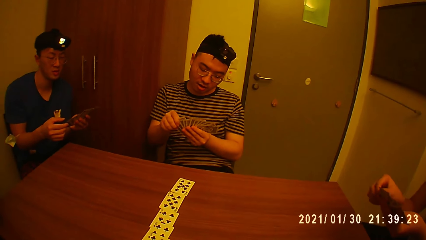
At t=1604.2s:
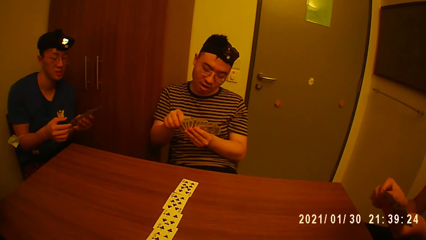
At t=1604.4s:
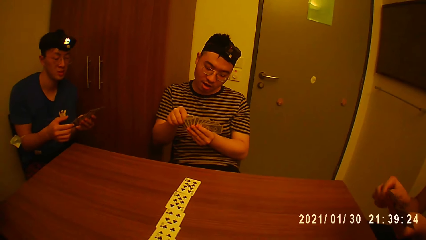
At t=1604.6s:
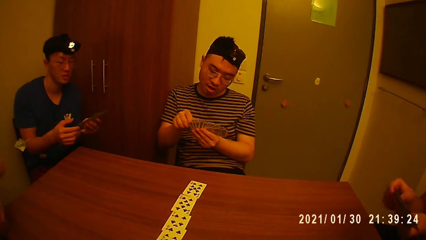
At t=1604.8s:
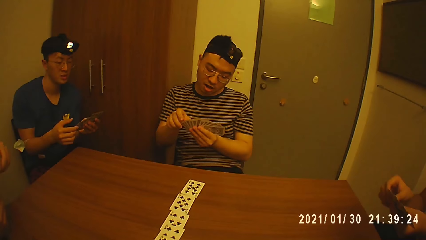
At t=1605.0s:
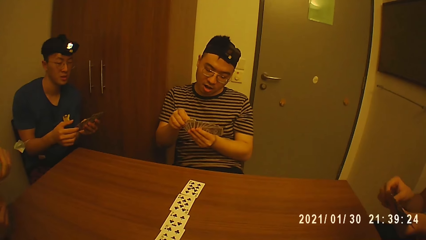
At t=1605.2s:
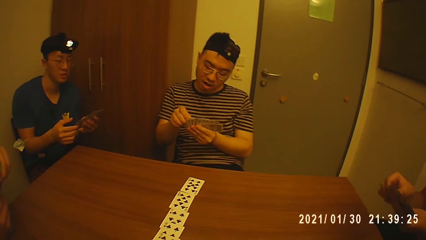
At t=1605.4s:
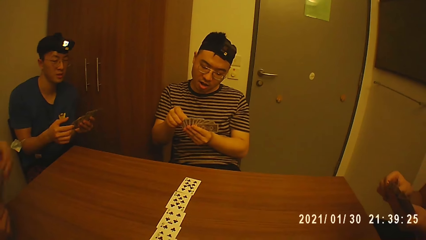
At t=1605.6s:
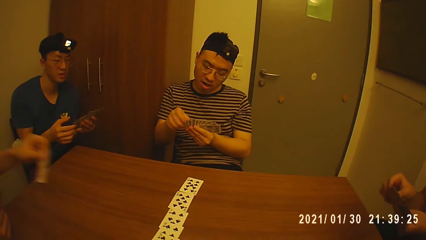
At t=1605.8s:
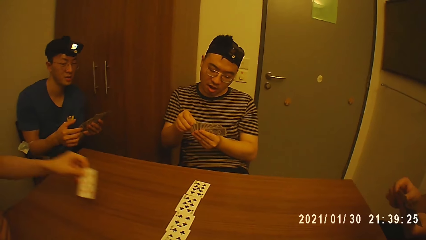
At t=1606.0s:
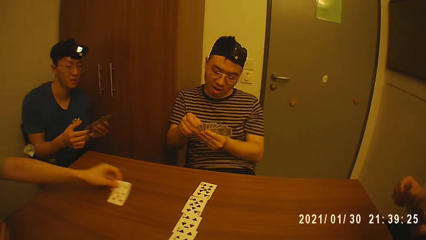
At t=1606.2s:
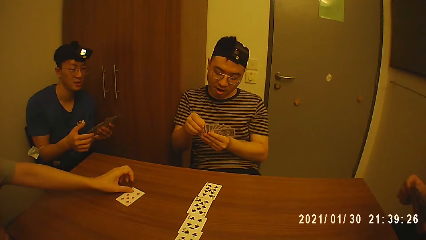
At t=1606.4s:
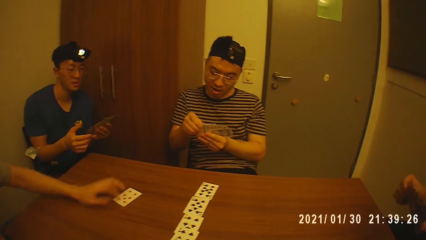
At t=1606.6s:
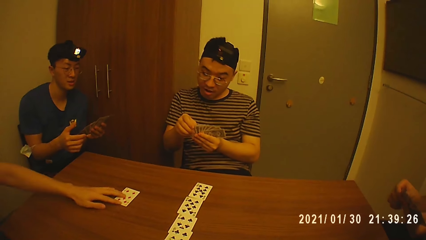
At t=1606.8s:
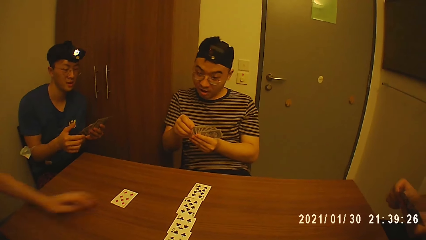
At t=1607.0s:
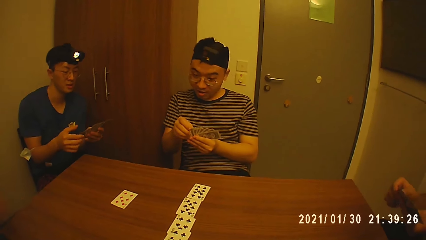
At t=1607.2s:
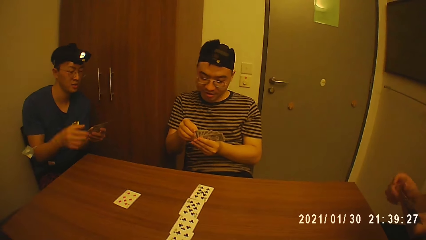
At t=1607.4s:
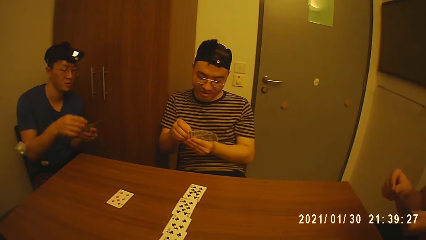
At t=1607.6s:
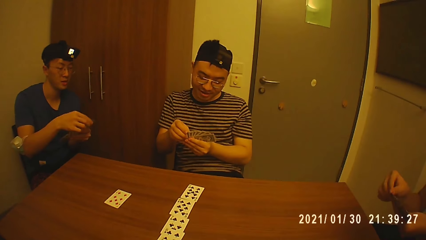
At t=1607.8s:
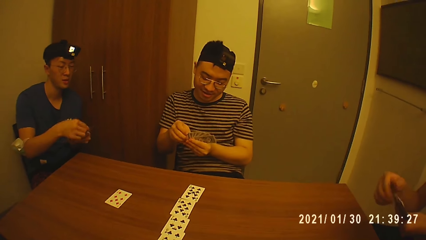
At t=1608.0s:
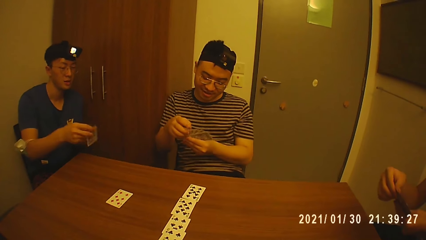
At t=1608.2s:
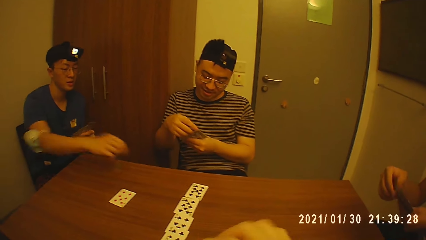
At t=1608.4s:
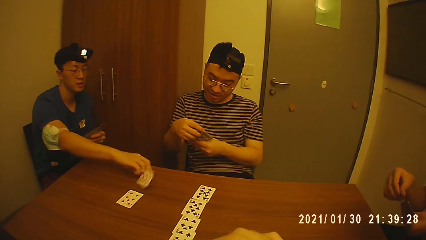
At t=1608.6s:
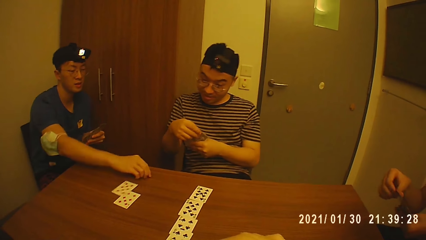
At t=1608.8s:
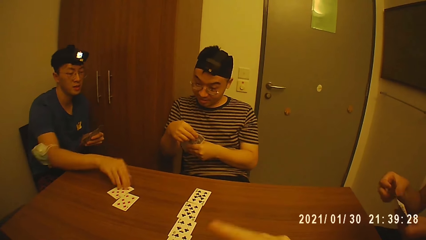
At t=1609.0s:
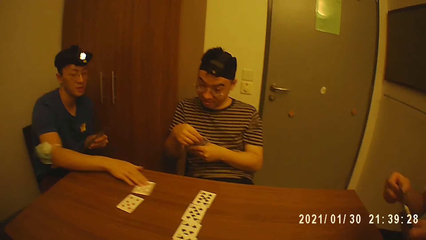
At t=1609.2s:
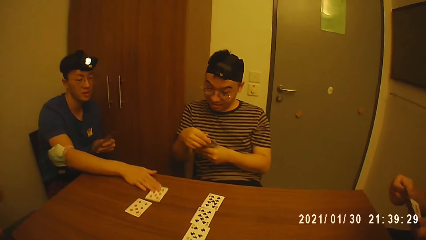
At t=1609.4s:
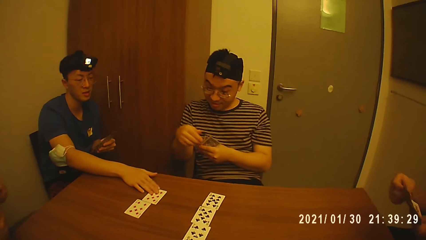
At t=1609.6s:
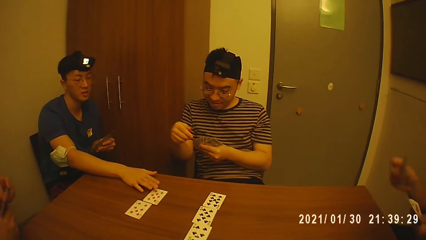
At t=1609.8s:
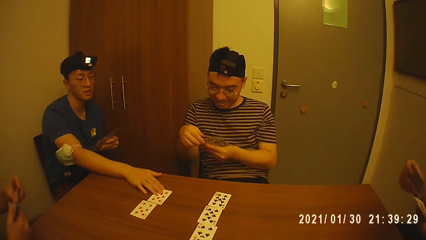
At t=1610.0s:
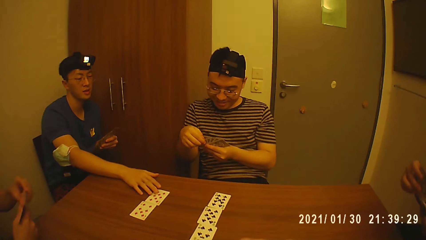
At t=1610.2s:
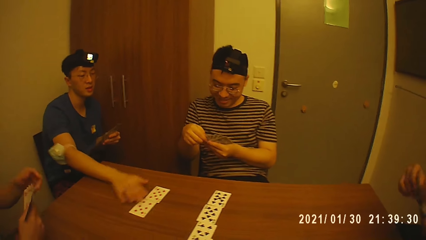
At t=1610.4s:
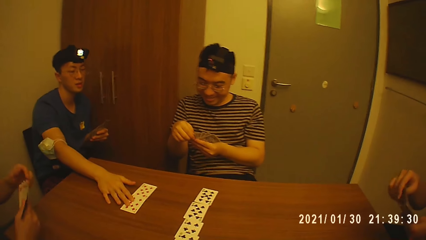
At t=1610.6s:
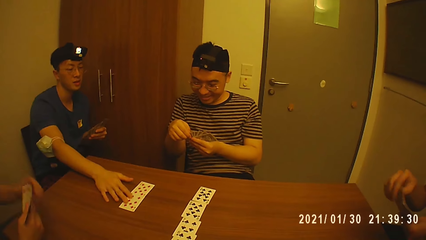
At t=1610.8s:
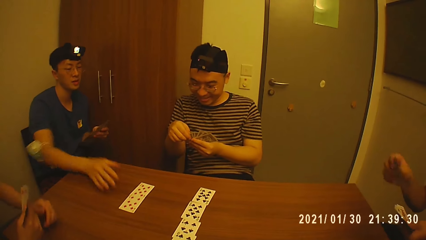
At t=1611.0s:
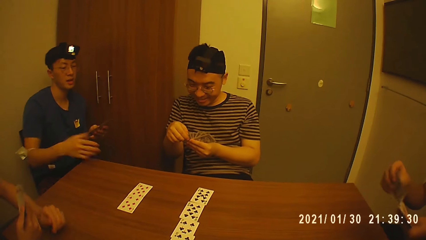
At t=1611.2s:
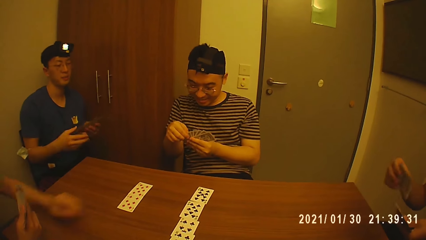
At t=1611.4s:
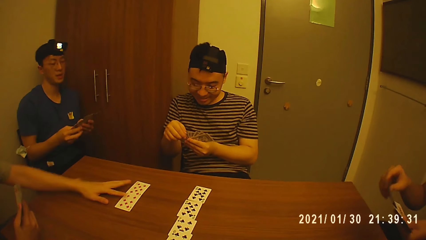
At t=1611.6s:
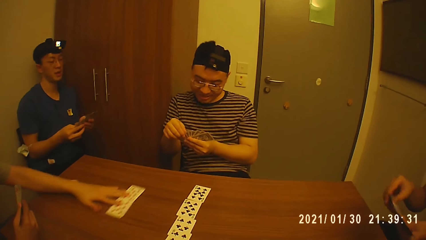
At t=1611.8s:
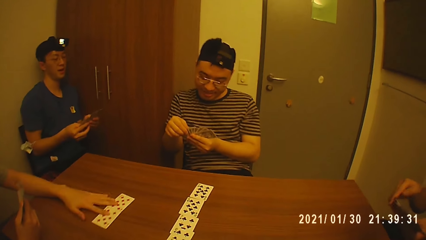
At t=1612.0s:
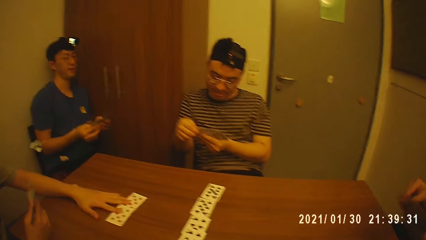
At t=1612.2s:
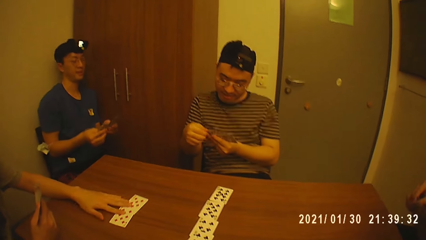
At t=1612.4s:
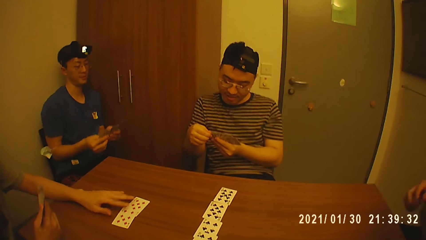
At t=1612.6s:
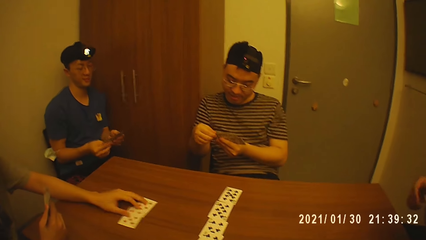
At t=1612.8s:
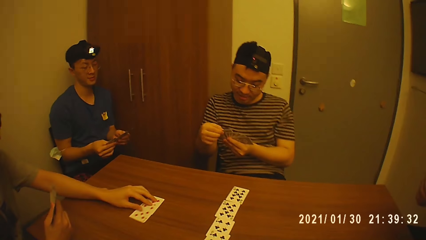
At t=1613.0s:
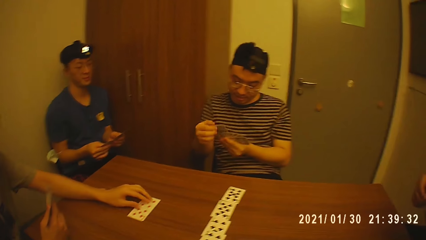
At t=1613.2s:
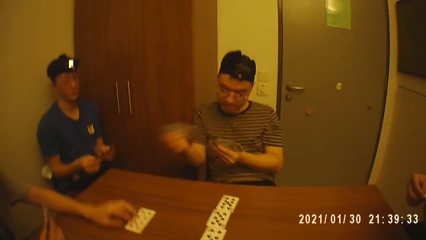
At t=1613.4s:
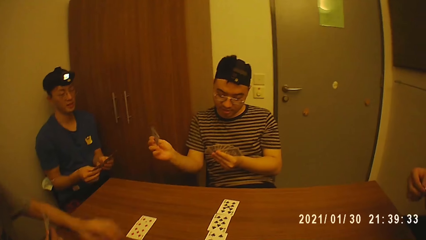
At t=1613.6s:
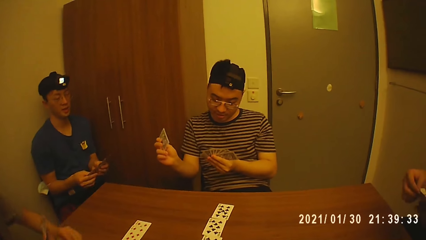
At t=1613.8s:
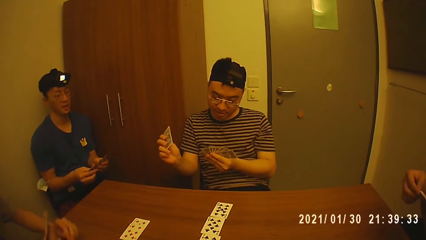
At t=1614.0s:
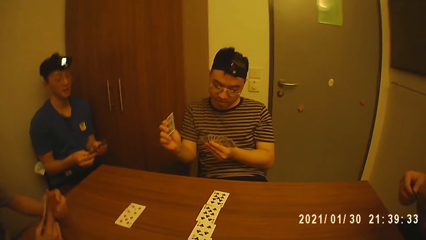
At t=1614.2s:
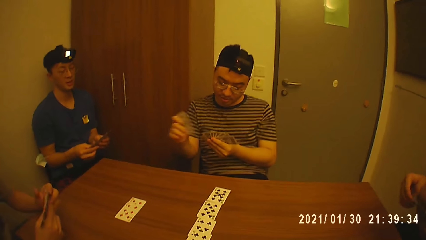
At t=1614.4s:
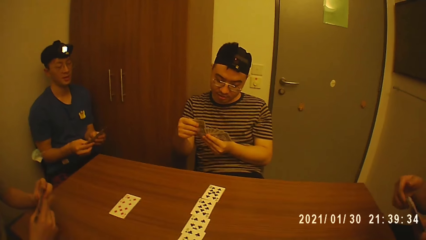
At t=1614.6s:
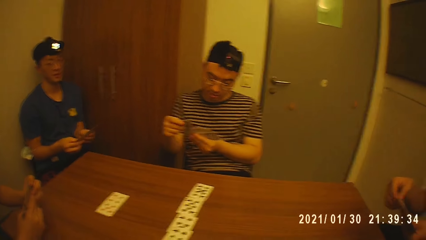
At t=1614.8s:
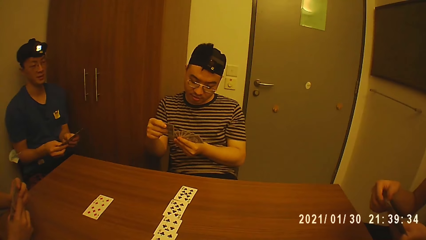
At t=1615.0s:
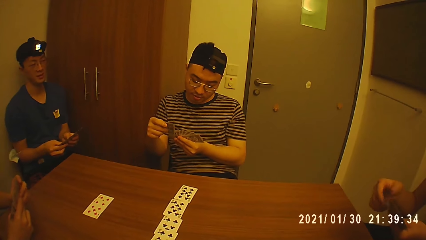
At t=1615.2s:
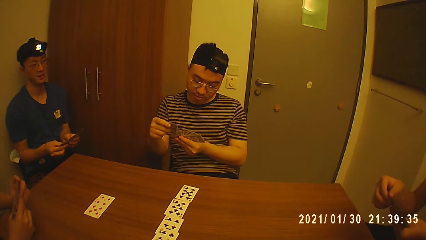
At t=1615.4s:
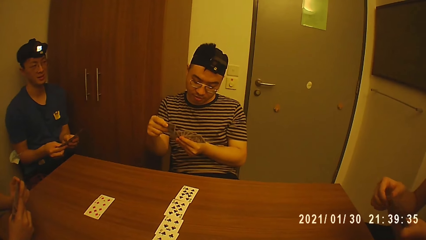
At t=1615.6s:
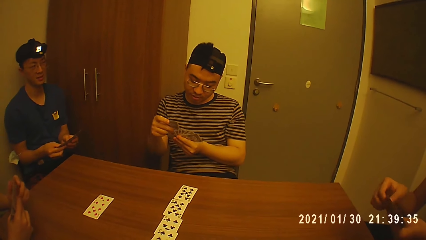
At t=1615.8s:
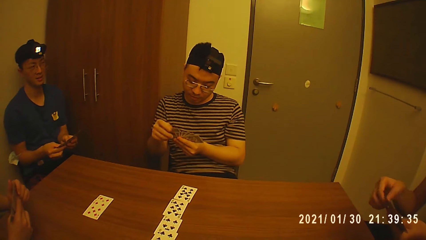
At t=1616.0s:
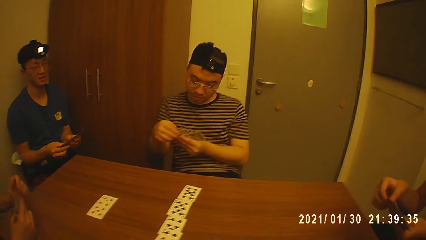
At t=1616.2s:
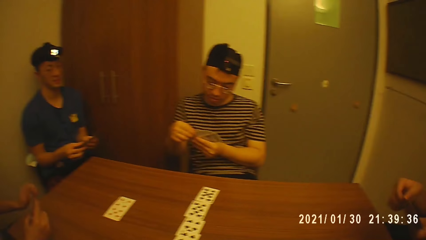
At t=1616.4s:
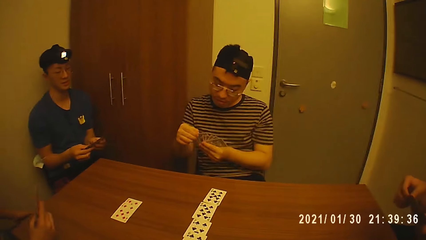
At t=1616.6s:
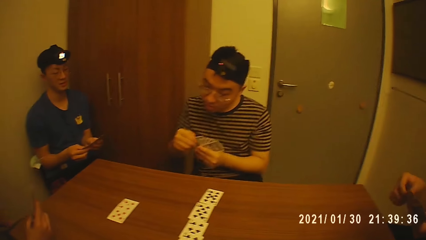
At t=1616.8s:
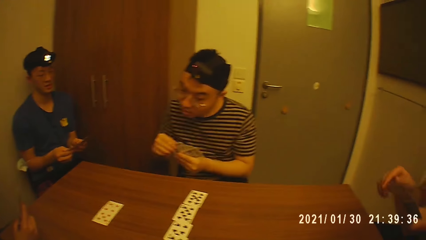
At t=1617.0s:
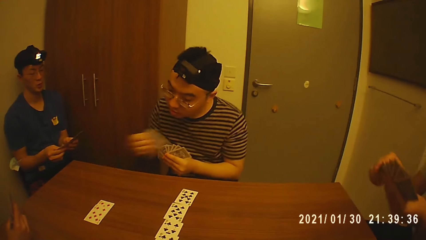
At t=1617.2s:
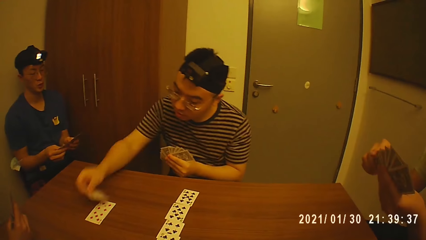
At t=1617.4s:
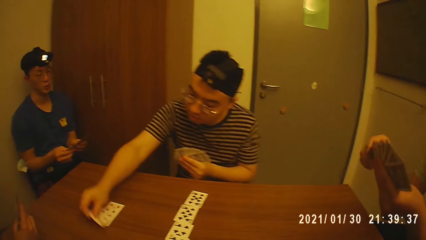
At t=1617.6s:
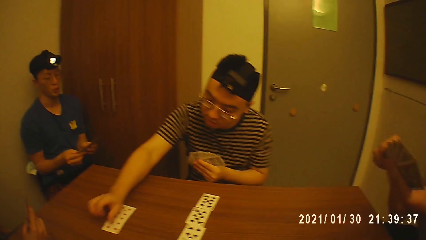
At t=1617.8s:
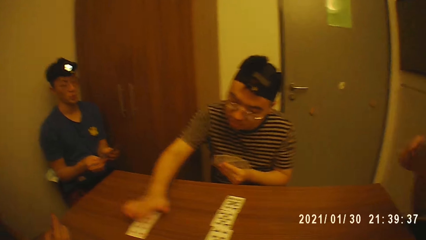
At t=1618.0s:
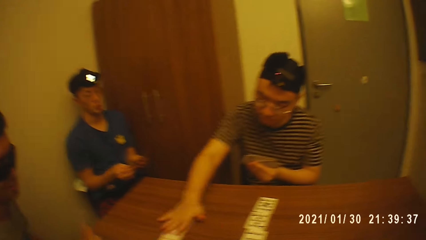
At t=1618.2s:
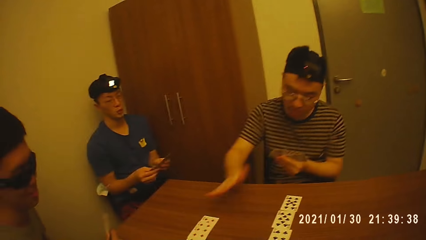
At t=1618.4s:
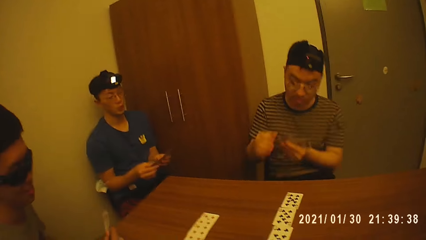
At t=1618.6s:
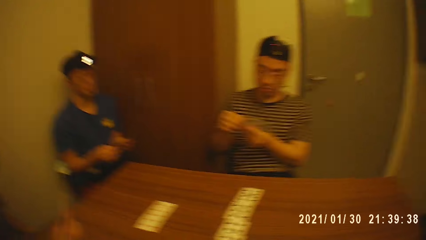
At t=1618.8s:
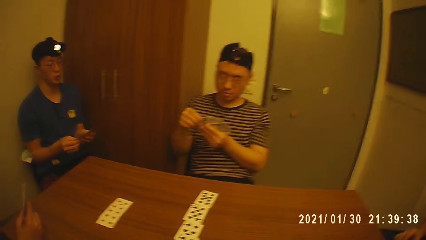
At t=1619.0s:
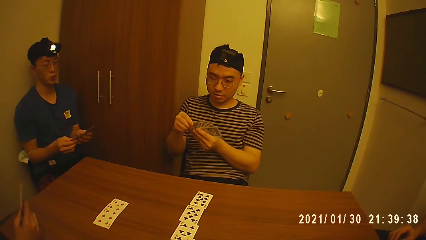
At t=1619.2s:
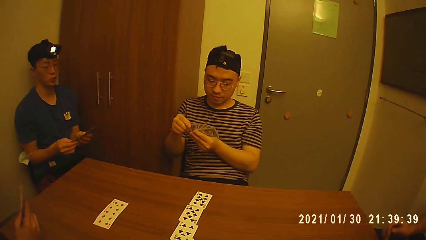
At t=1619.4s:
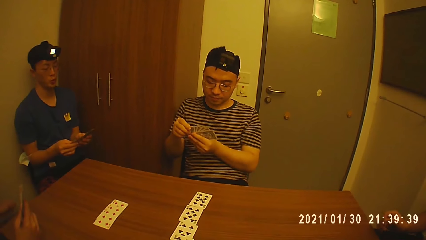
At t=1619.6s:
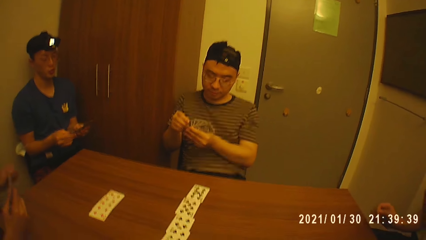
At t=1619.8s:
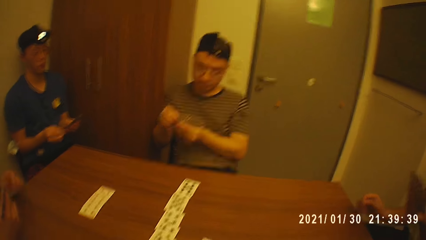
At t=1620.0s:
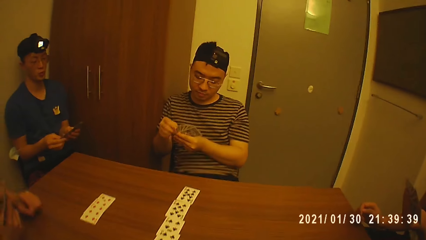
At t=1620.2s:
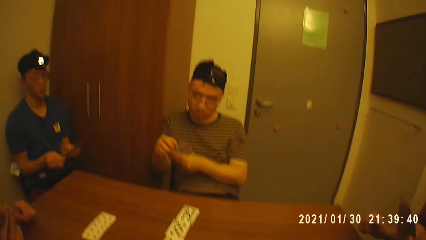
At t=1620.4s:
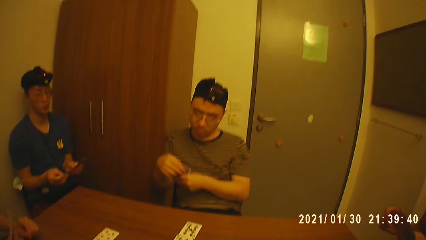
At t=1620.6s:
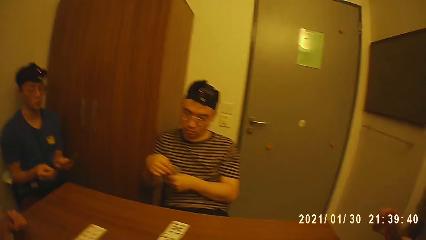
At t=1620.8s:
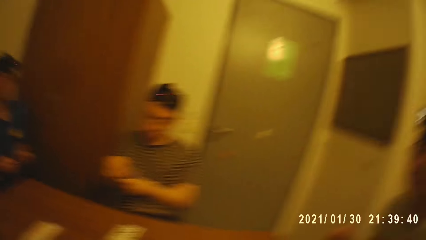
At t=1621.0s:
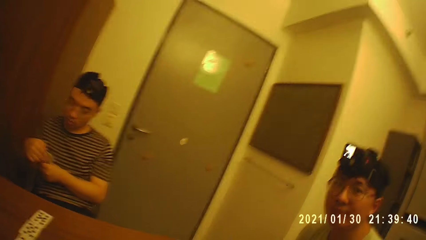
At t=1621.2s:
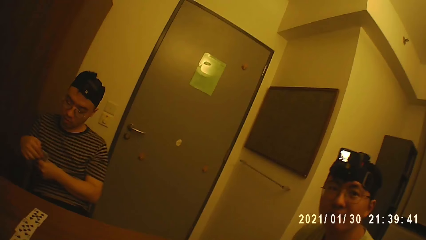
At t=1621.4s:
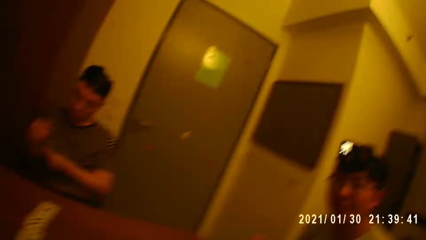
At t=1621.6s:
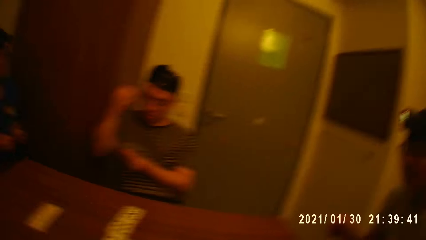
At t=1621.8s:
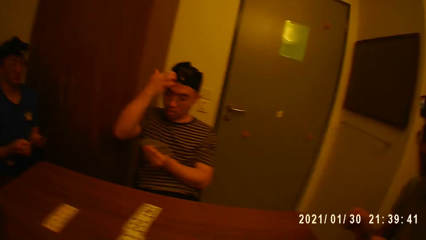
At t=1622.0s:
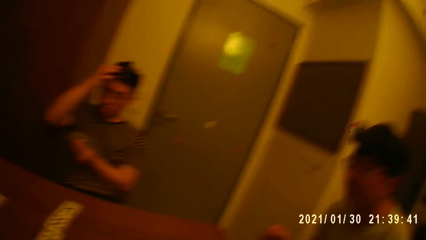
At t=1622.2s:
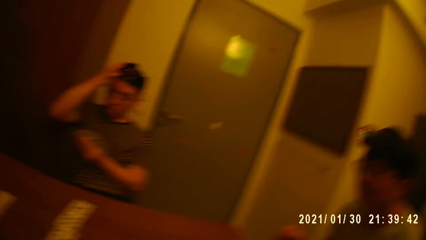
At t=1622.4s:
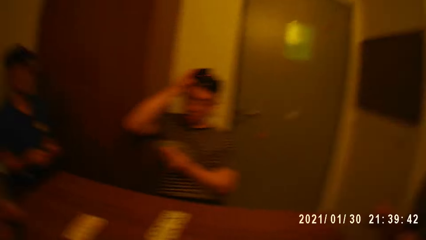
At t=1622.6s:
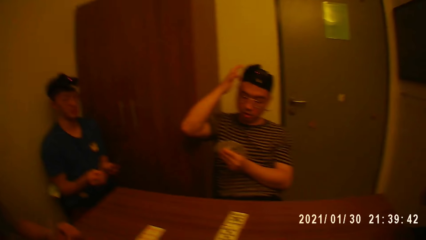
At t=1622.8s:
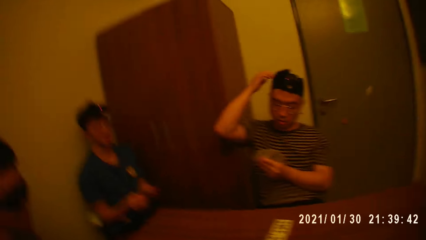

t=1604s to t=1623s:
A man picks a card from his right hand with his left hand, drops the card on the table with his left hand, and adjusts the card on the table with his left hand. Another man picks a card from his left hand with his right hand. A third man talks to a fourth man. The second man drops the card on the table with his right hand and arranges the card on the table with his right hand. The fourth man touches the card. The first man drops his left hand from the cards. The second man arranges the card on the table with his right hand and holds the cards with both hands. The first man arranges the cards on the table with his left hand. The first man touches the card. The fourth man picks a card from his left hand with his right hand and places the card in his left hand with his right hand. The first man drops his left hand from the cards. The fourth man picks a card from his left hand with his right hand, drops the card on the table with his right hand, and holds the cards with both hands. A person looks at the cards. The camera wearer raises a card. Another person puts the right hand on the table. The camera wearer looks around. A third person looks around. The camera wearer looks around. The first person raises the right hand. A man touches his head with his right hand.
